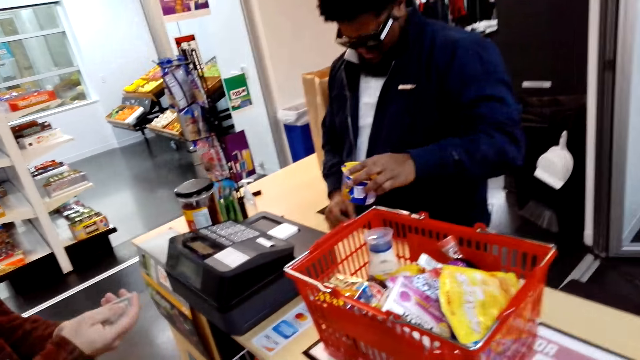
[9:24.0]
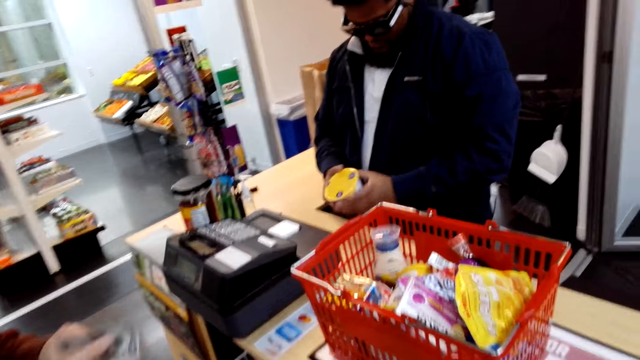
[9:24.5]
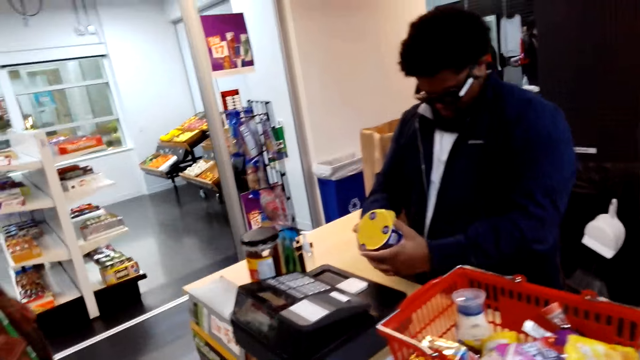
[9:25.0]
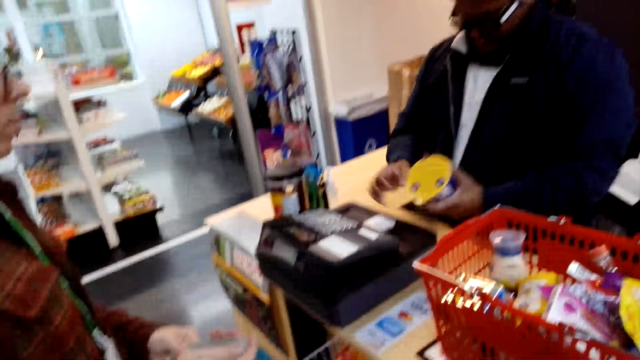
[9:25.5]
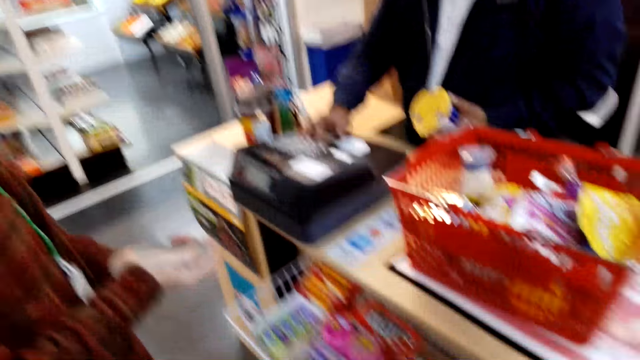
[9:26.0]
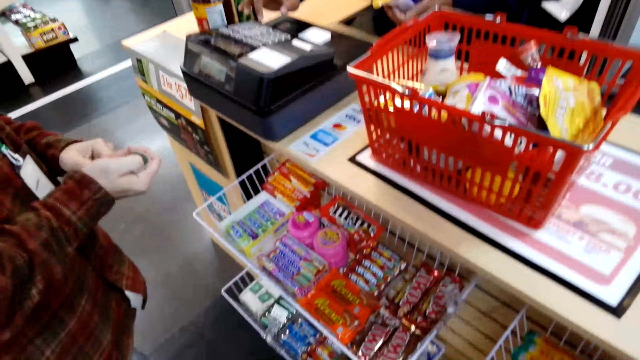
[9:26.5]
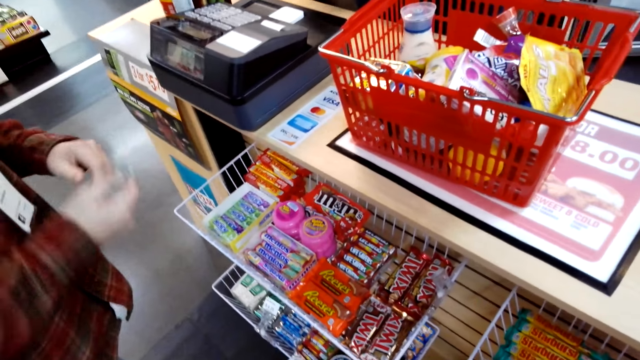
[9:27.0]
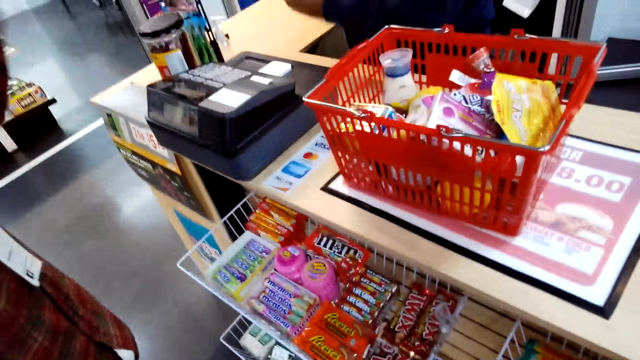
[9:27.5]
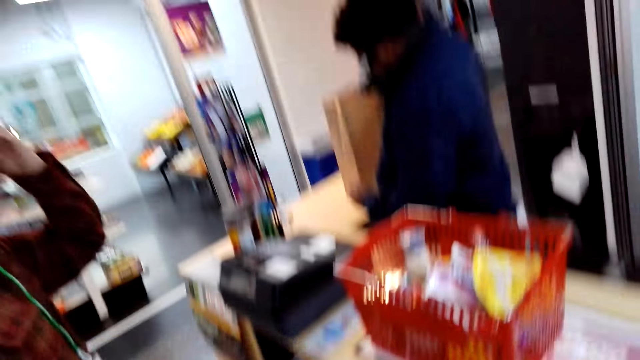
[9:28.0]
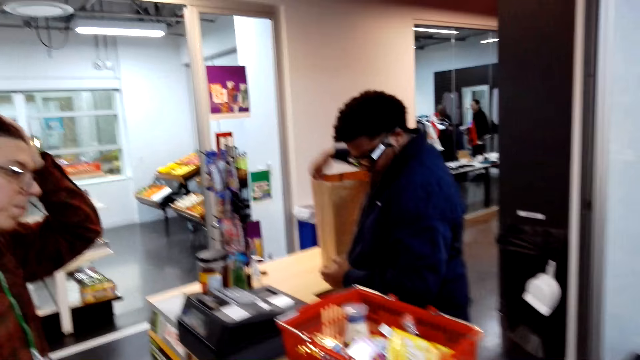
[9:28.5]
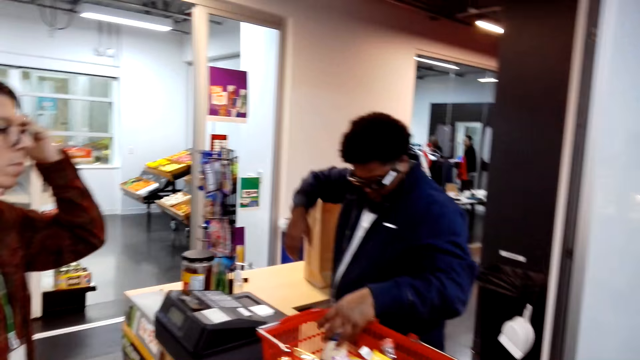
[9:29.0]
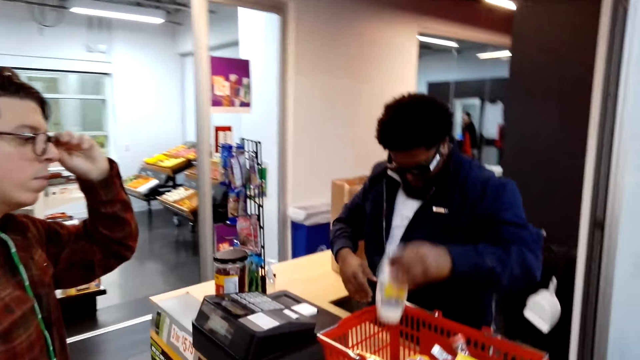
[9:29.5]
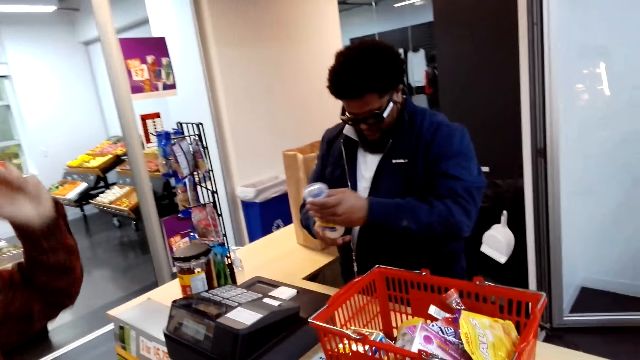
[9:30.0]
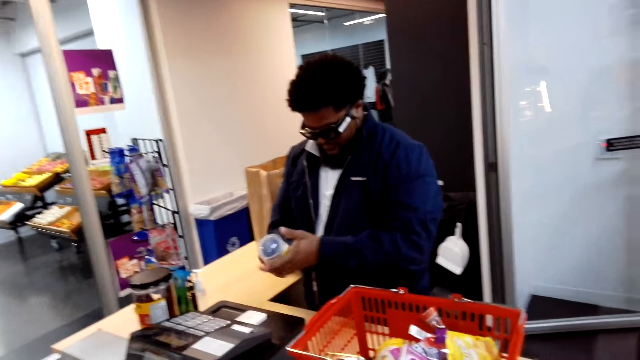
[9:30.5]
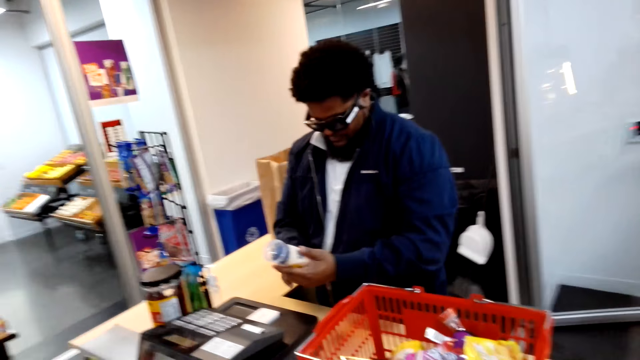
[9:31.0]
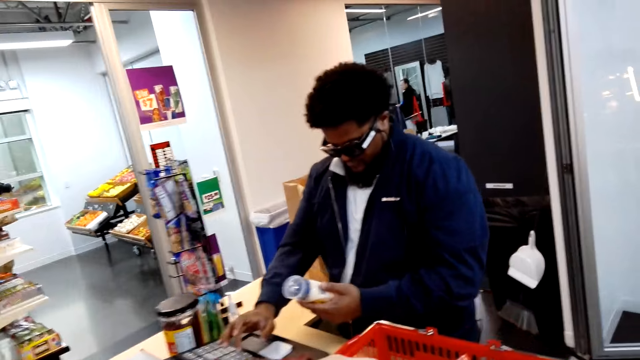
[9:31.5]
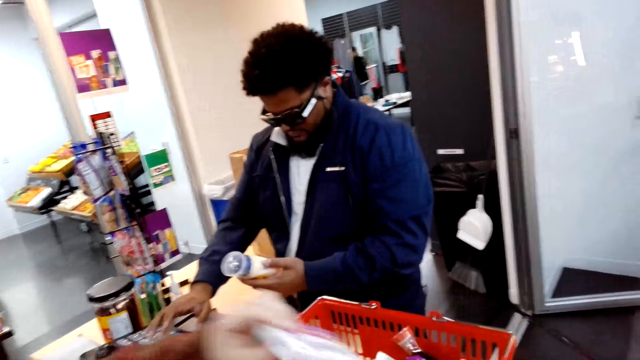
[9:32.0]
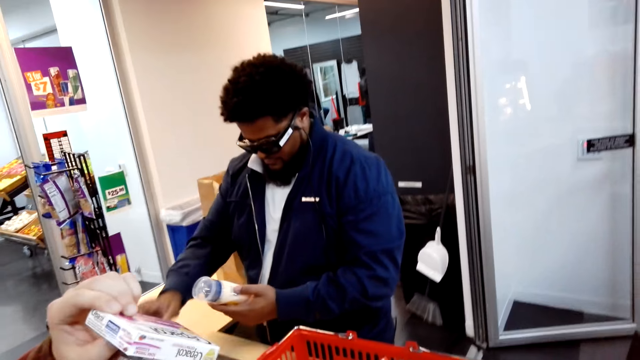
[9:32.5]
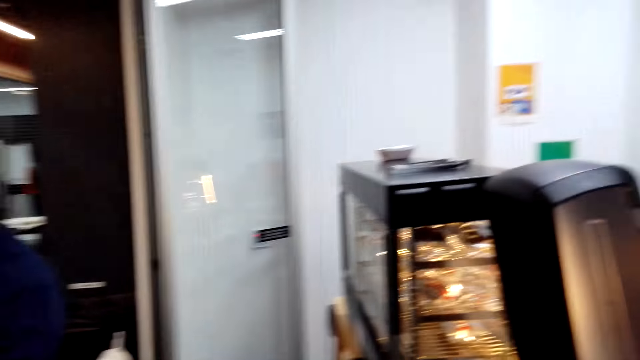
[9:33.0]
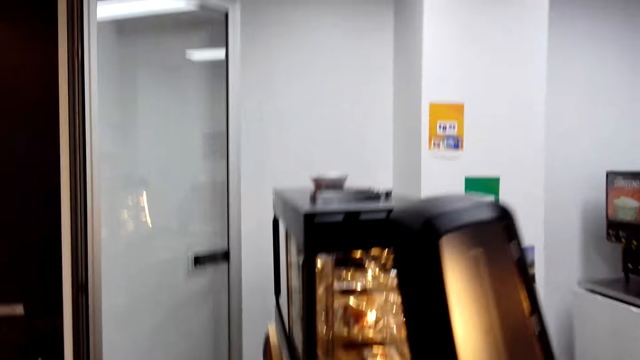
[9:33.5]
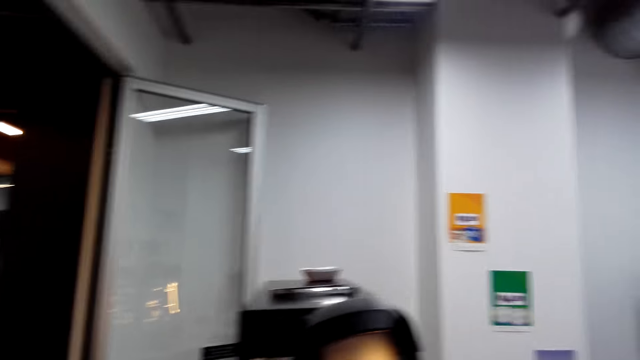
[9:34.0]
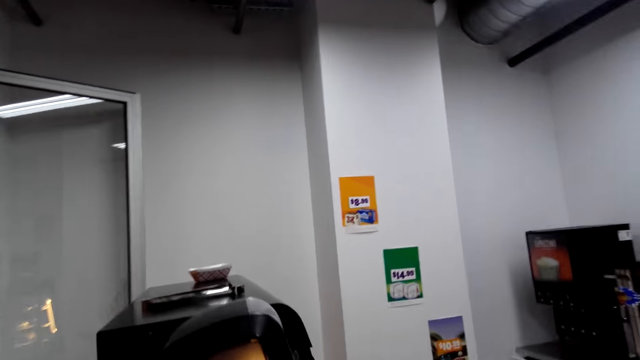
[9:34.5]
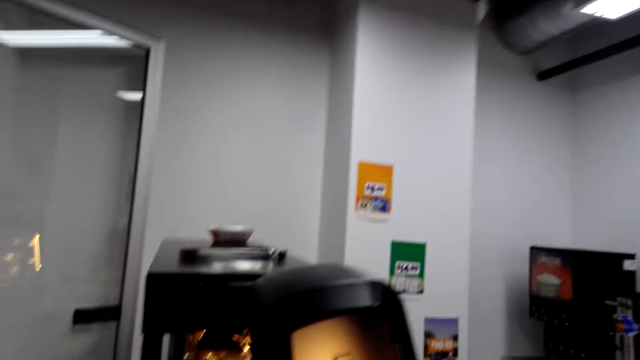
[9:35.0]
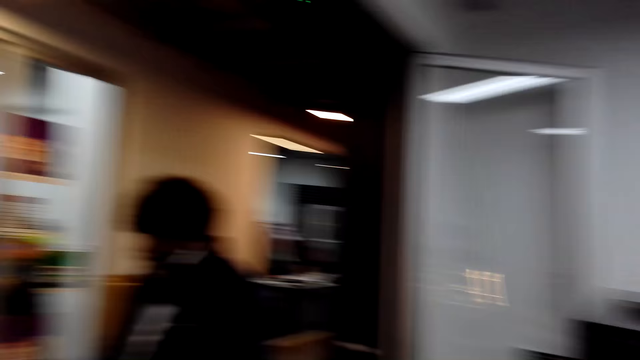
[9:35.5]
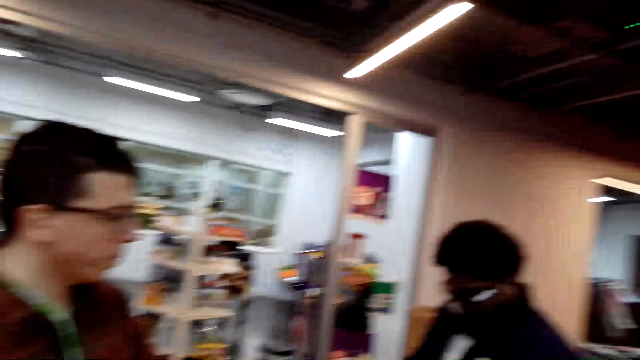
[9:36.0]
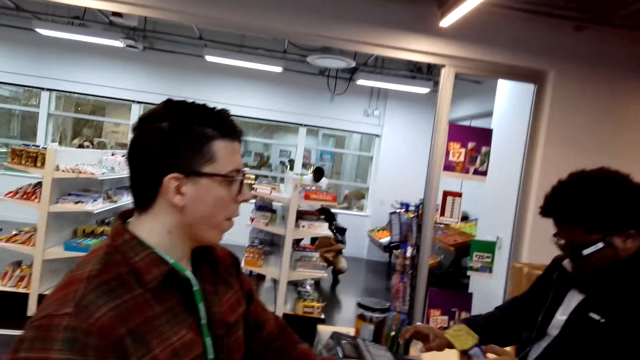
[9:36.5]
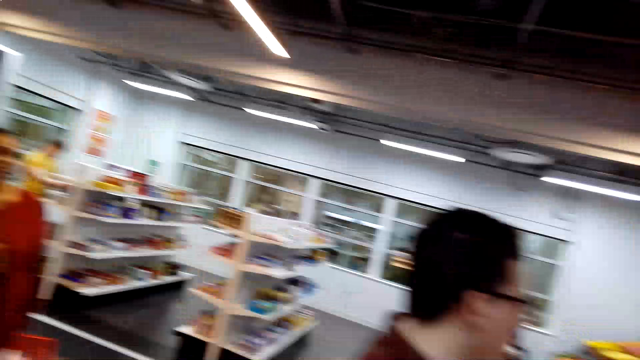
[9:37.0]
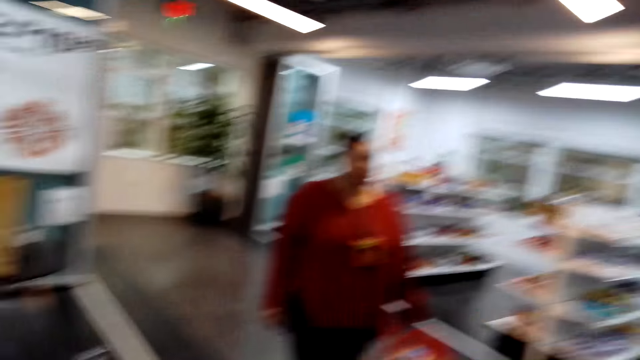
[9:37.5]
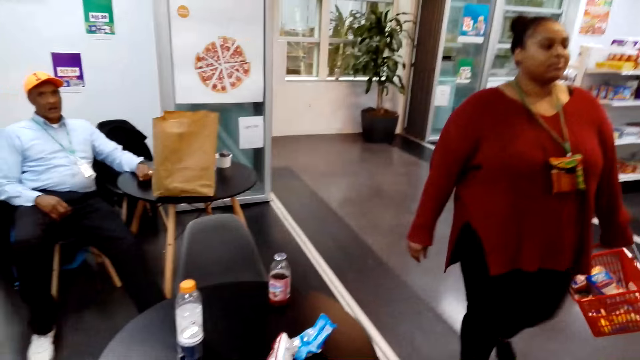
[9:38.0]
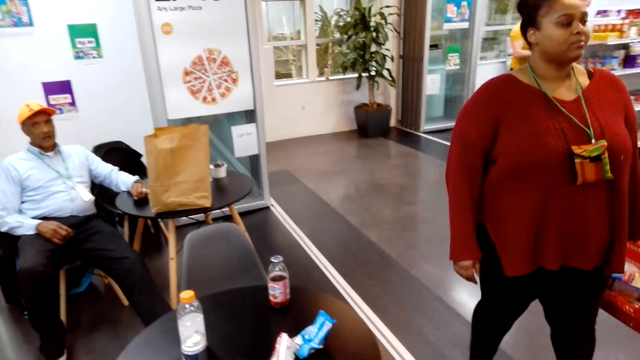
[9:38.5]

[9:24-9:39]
The camera wearer watches the background.

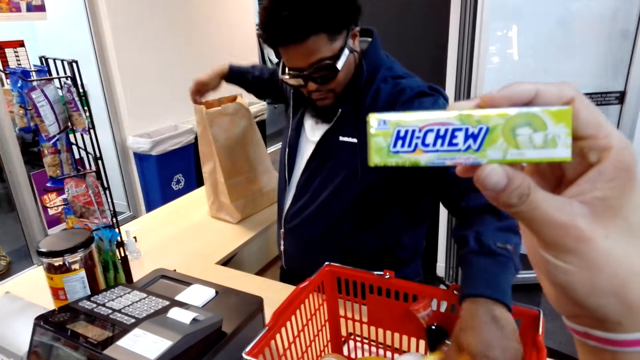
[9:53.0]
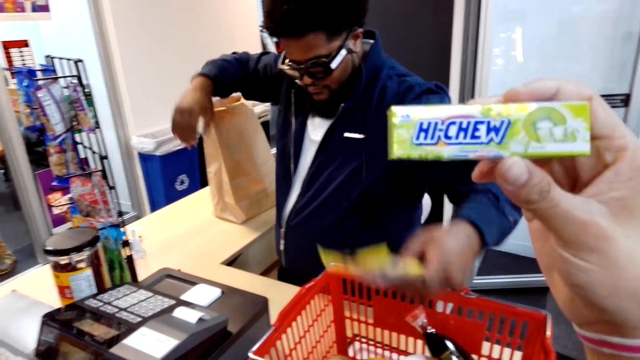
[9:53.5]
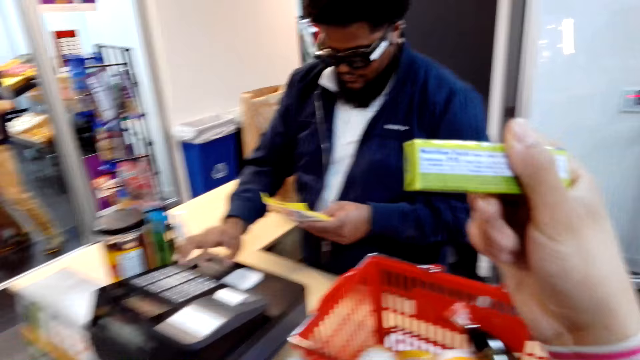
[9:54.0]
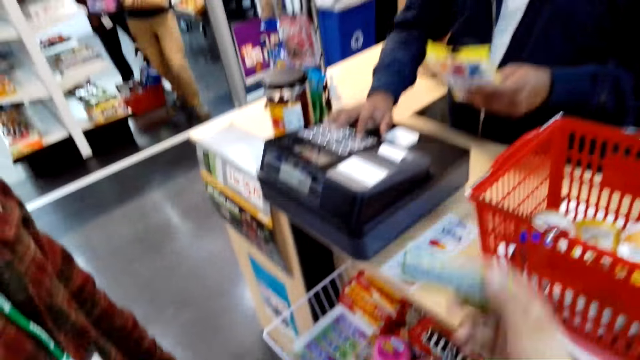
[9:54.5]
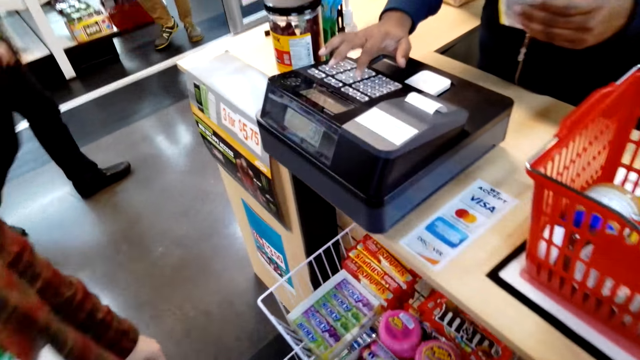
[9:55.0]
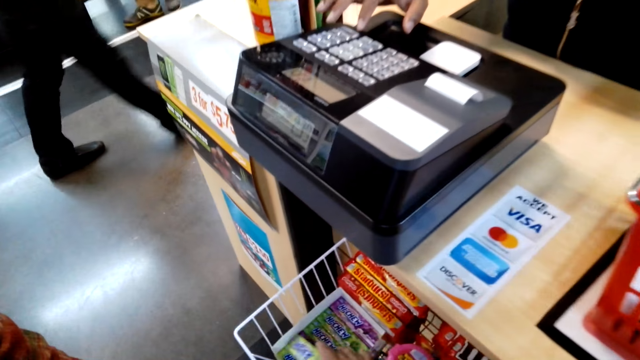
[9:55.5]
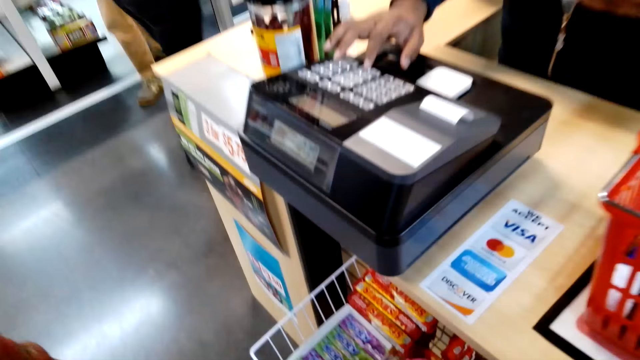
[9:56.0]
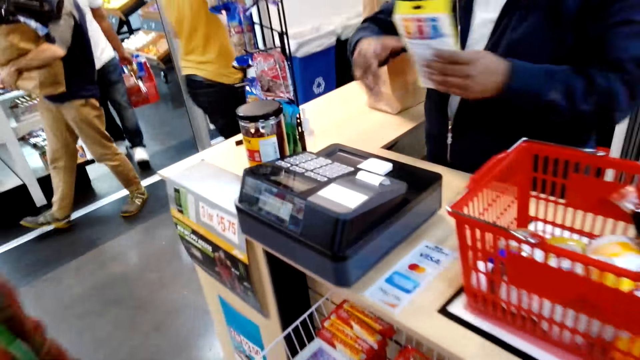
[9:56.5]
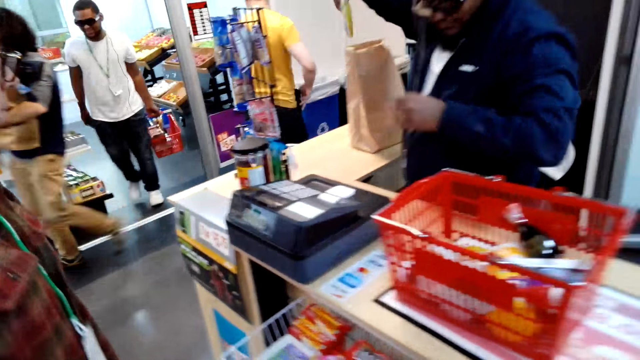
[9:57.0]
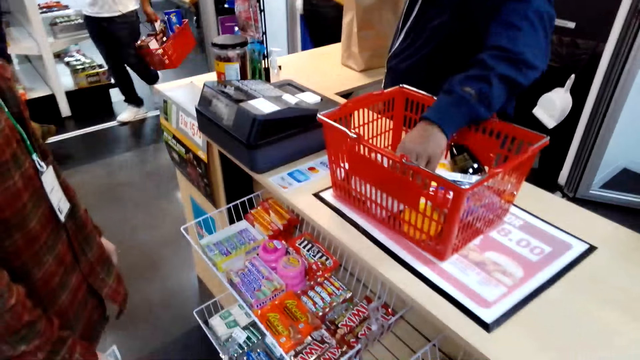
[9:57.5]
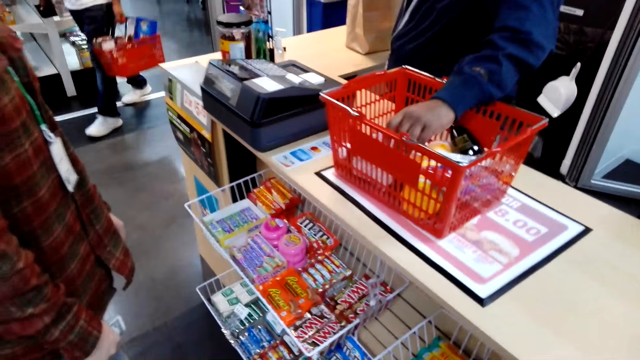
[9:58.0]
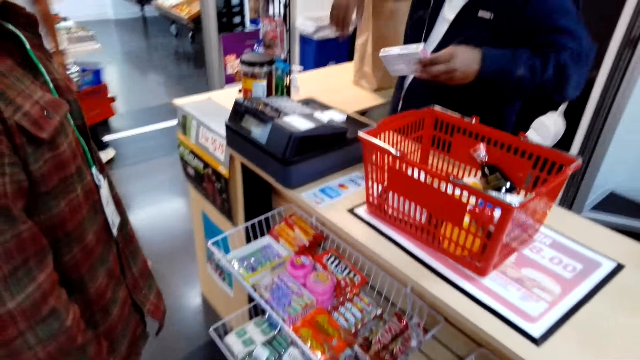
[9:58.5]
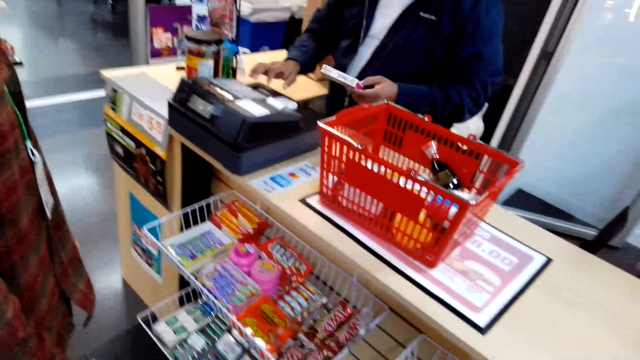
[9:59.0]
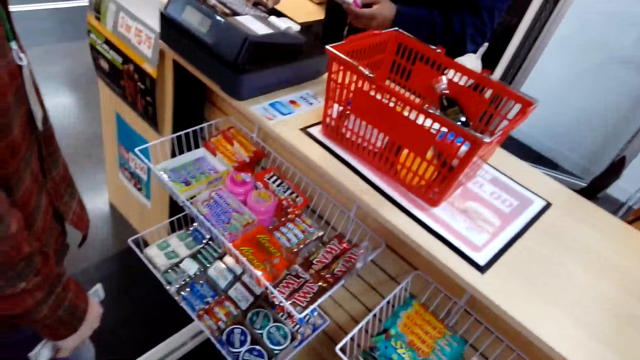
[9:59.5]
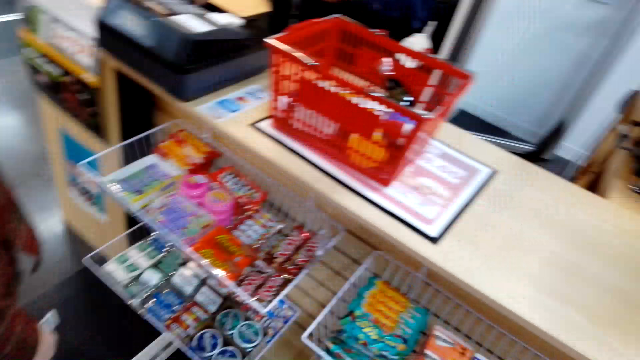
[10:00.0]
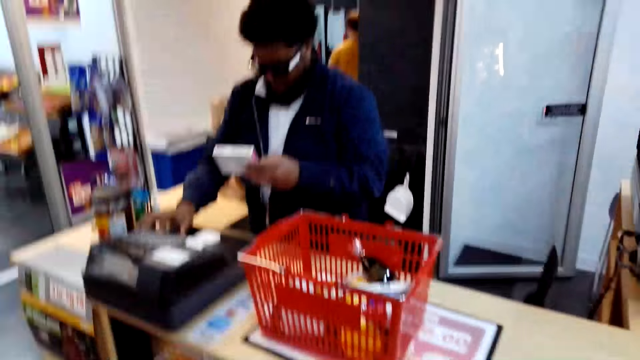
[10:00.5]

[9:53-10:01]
The camera wearer raises a hand up.
